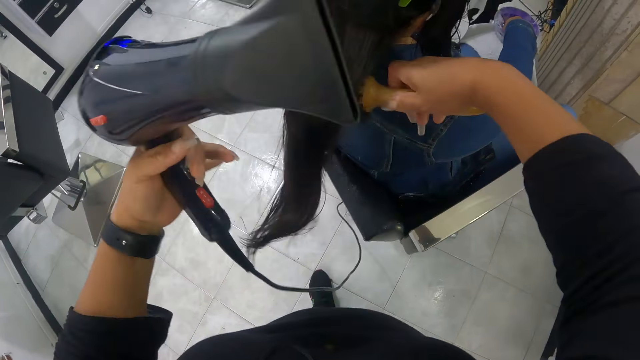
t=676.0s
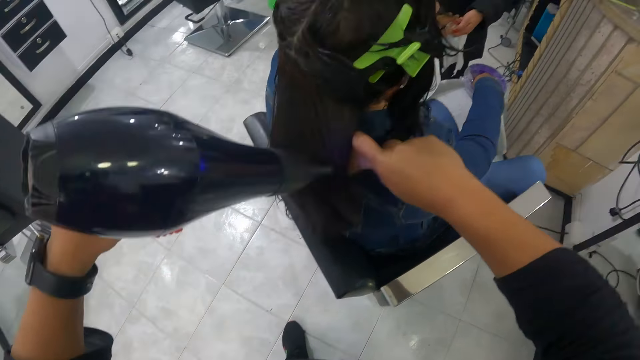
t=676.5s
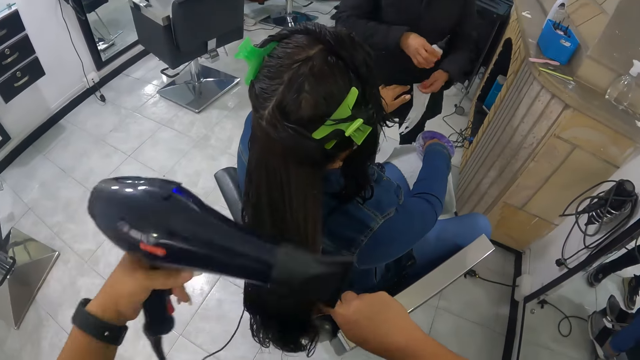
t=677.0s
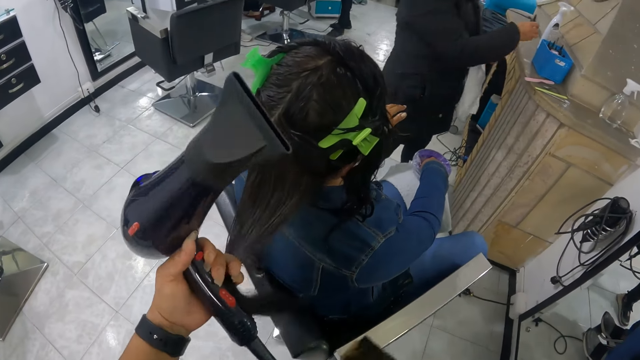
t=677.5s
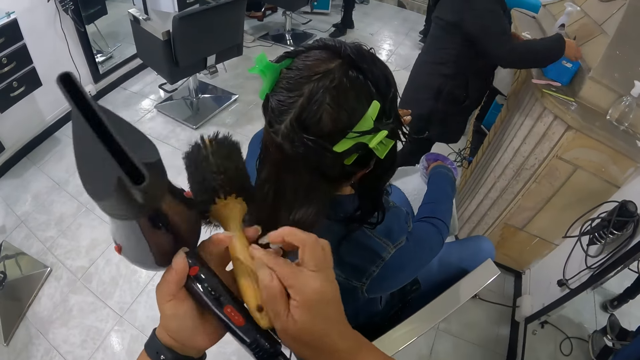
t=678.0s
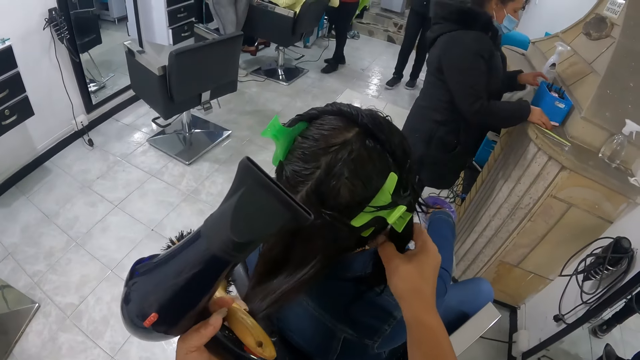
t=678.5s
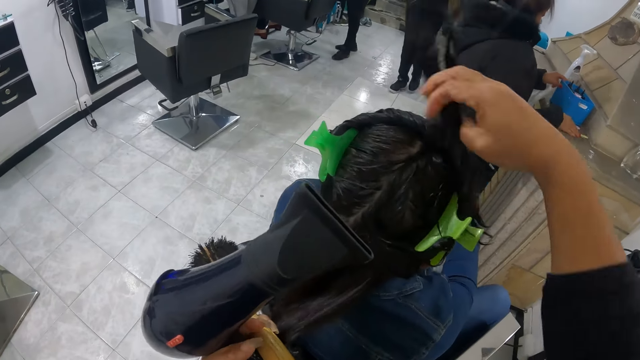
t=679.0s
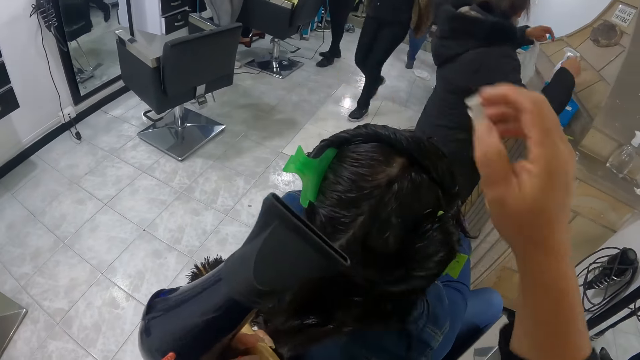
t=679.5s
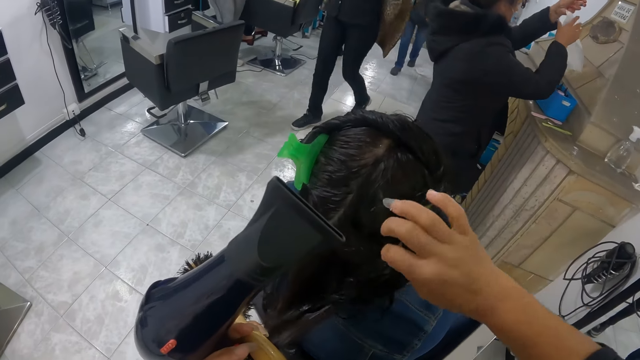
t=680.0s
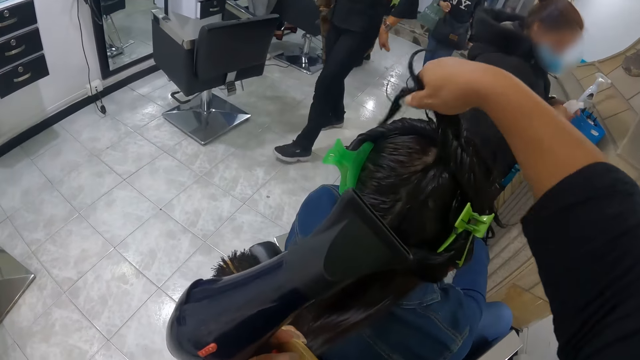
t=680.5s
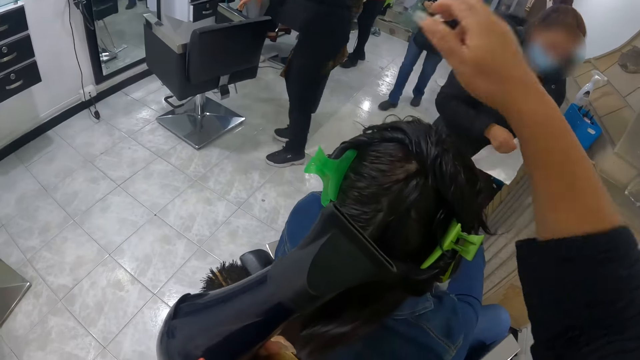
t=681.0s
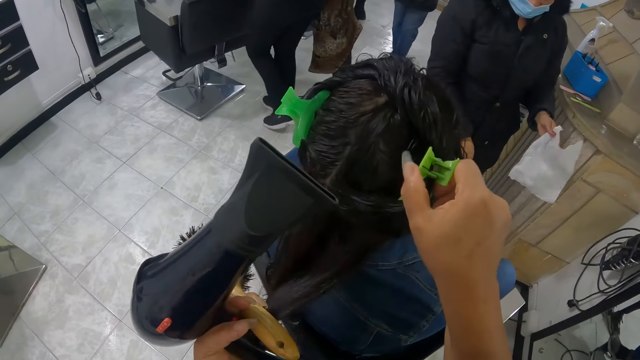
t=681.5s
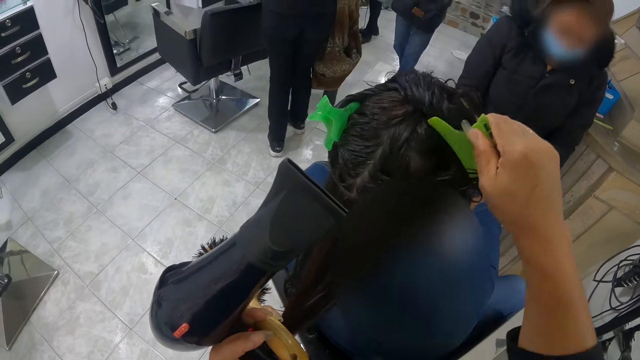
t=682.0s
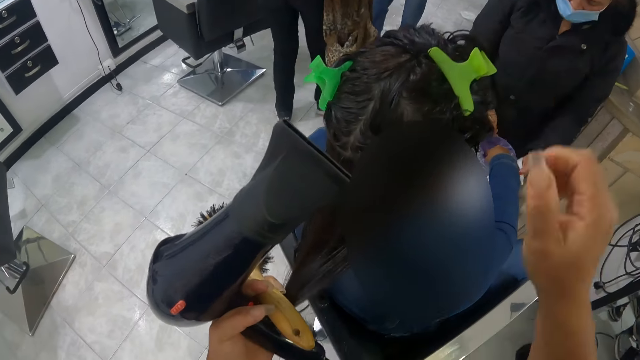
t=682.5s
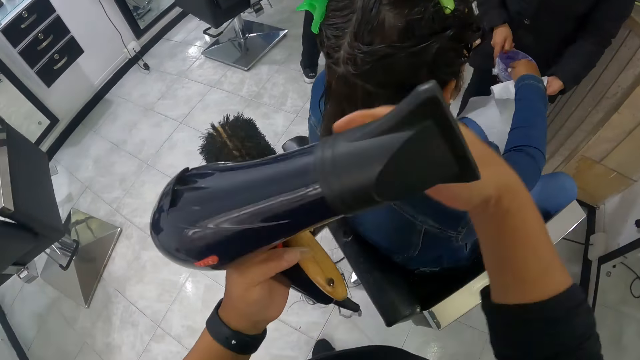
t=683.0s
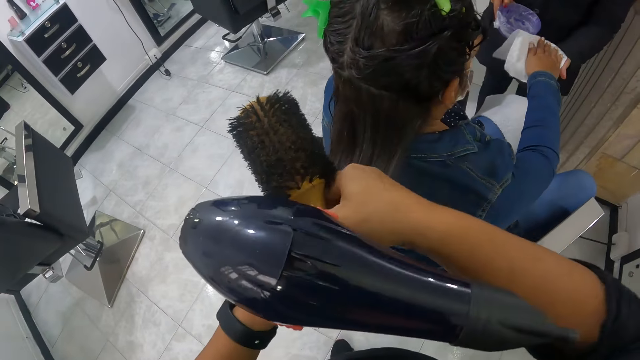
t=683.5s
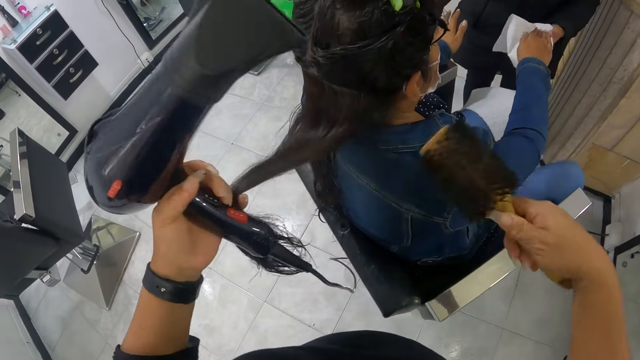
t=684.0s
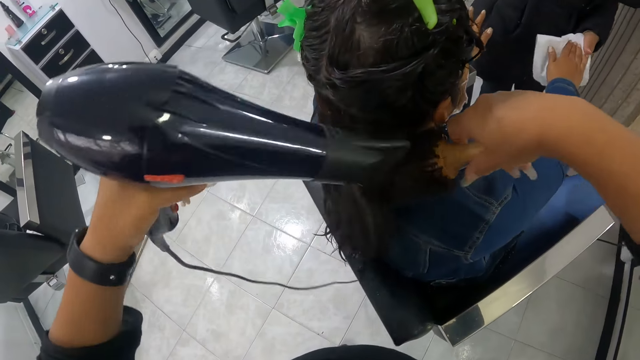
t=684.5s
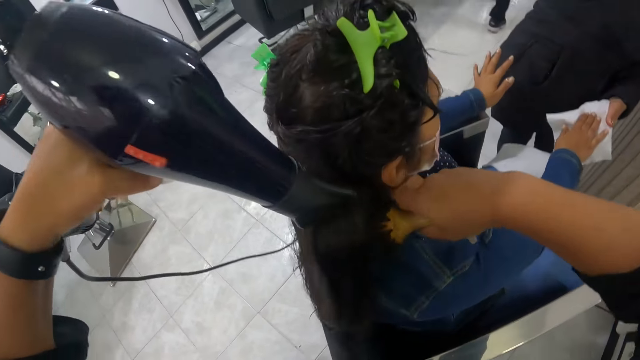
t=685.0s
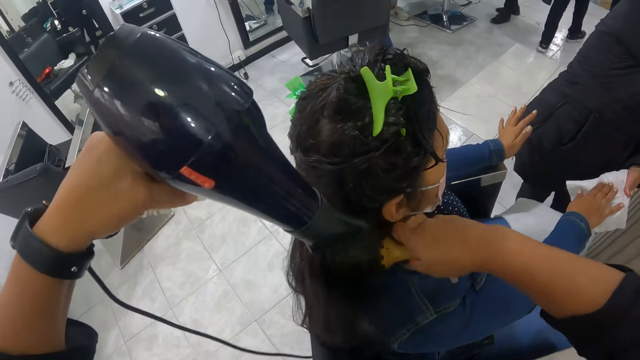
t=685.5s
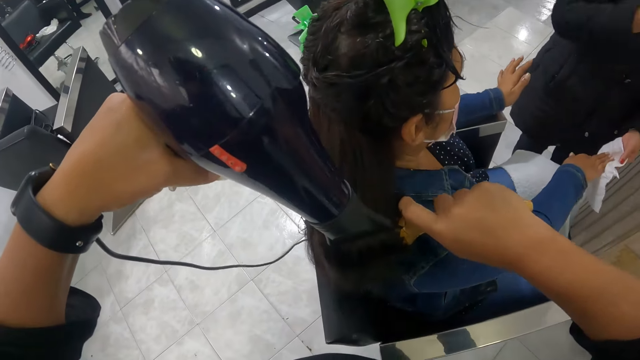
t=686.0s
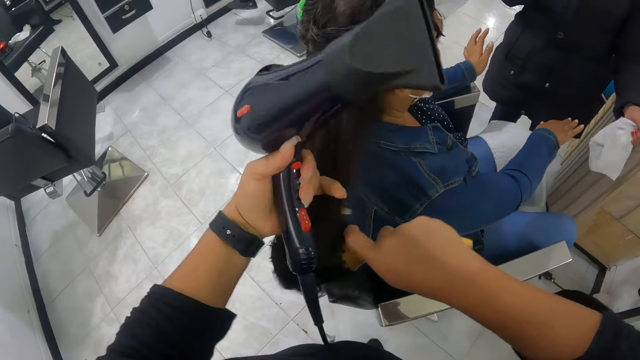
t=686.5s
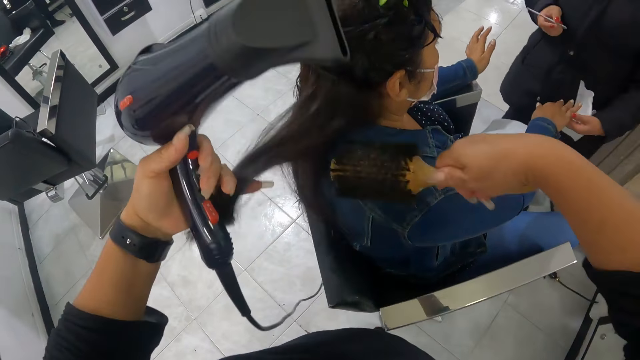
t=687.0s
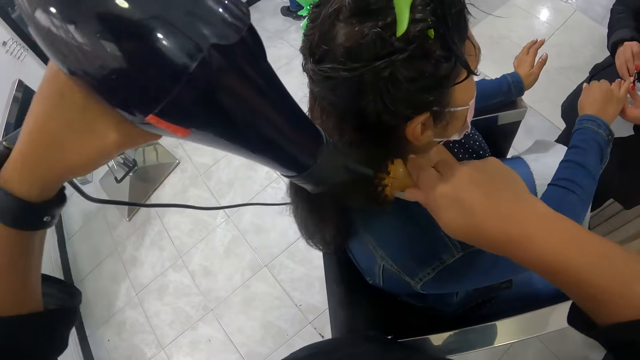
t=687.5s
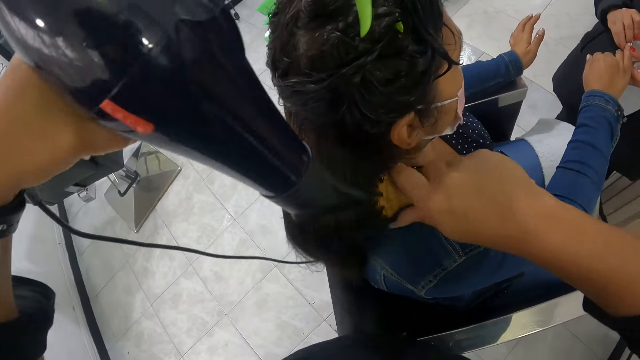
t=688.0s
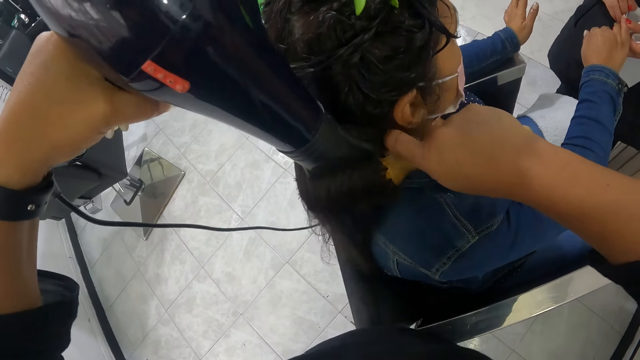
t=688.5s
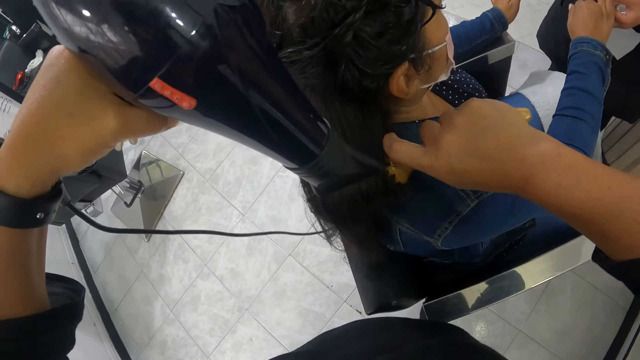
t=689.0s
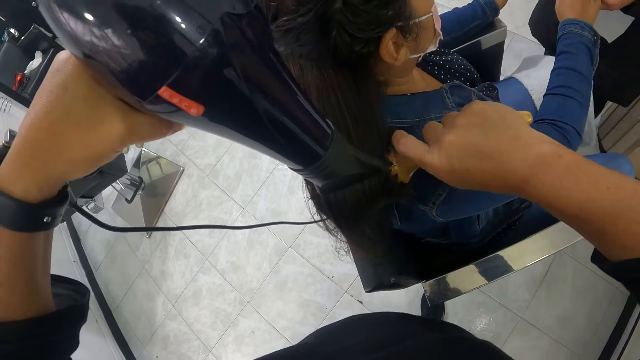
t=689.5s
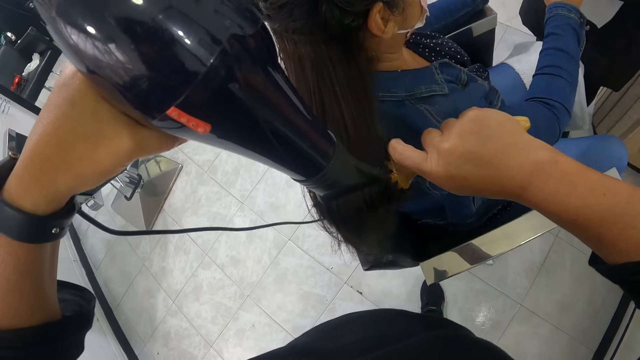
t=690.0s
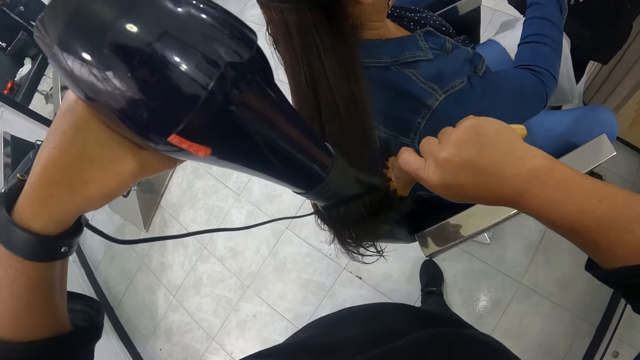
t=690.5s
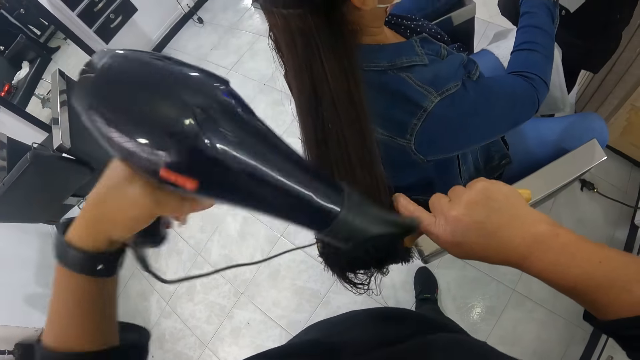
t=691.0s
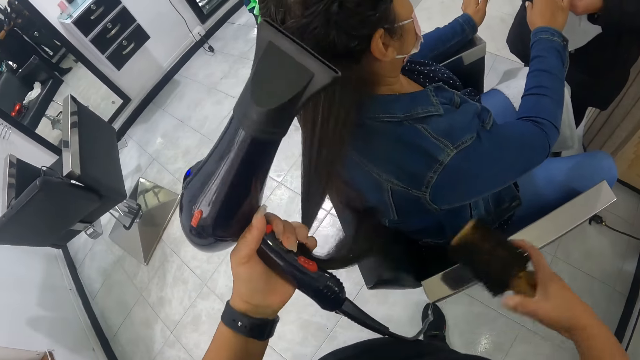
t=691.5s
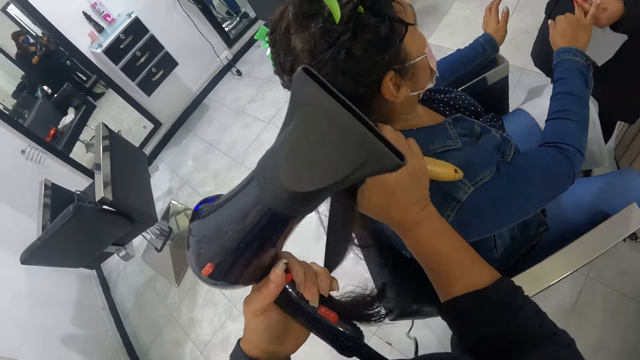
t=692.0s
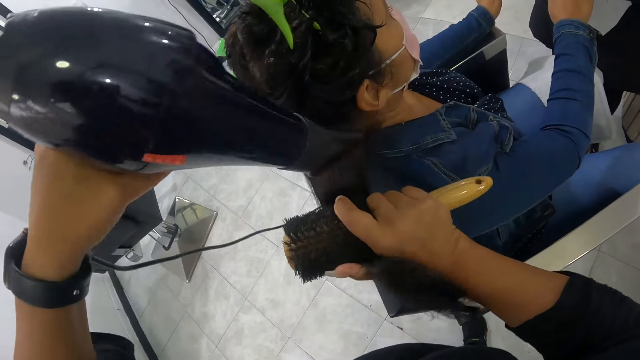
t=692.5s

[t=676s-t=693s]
The woman drops a cuticle remover in her right hand inside a manicure container. The woman moves the manicure container with her hands. The camera wearer hangs the hair of another woman on her head with her right hand. She adjusts the hair clip on the hair of the other woman with her right hand. The first woman cleans the other woman's right hand with a white towel in her hands. The camera wearer combs the hair with the blowdryer. She dries the hair of the other woman with the hand dryer and the brush in her hands. The first woman uses a cuticle nipper in her right hand on the other woman's right nails.
